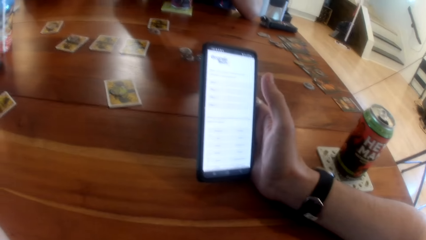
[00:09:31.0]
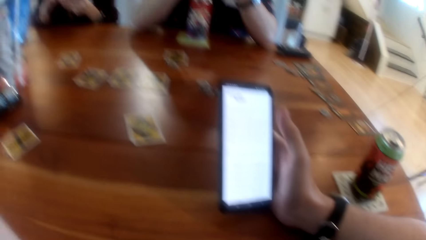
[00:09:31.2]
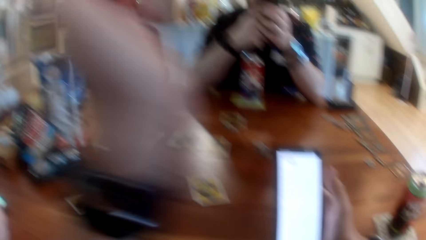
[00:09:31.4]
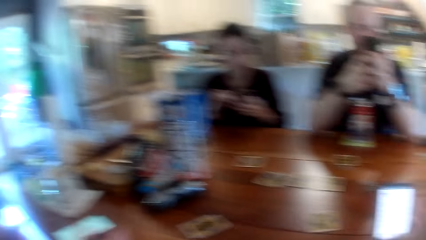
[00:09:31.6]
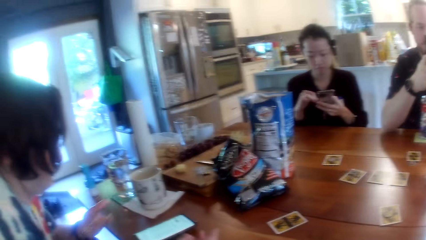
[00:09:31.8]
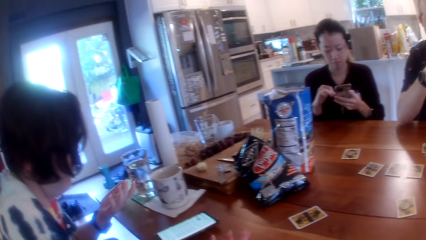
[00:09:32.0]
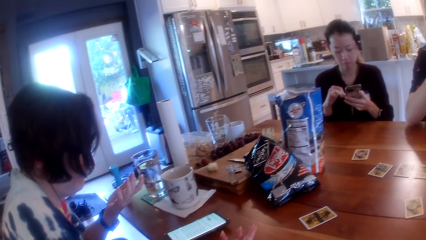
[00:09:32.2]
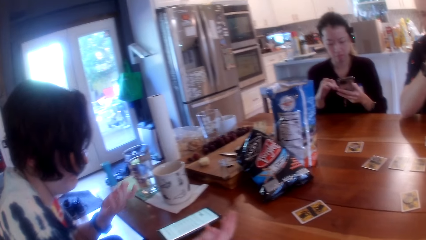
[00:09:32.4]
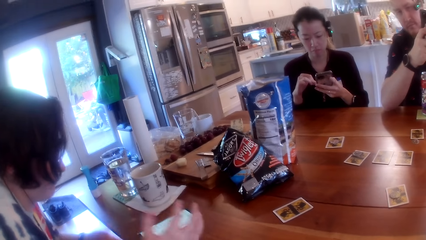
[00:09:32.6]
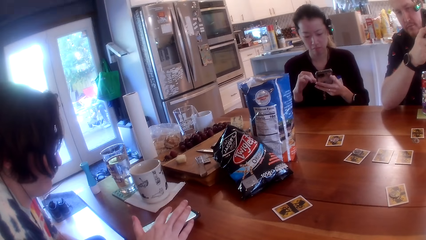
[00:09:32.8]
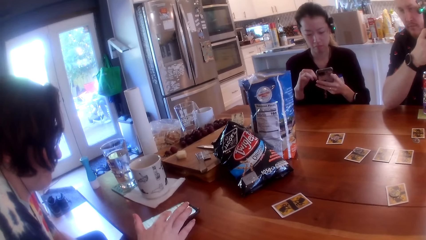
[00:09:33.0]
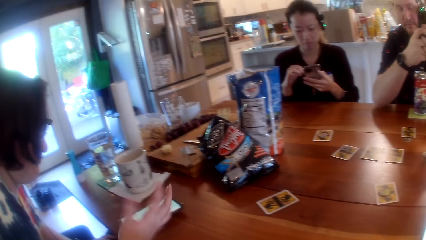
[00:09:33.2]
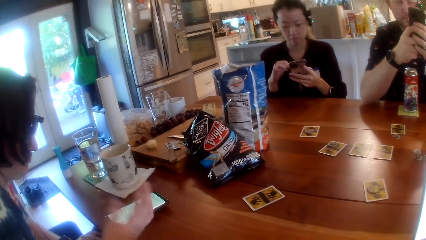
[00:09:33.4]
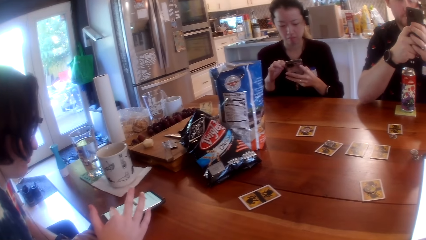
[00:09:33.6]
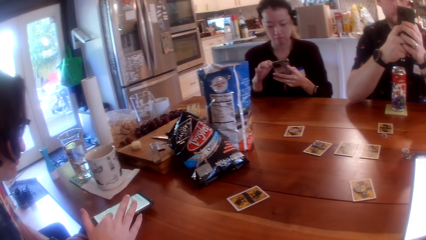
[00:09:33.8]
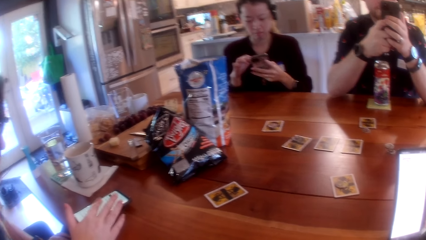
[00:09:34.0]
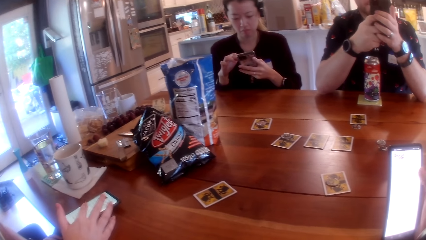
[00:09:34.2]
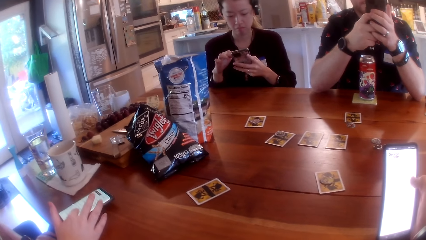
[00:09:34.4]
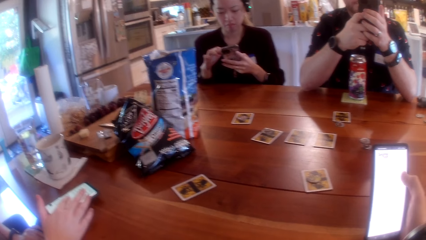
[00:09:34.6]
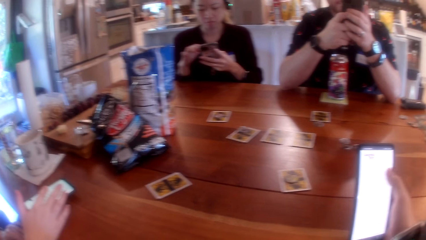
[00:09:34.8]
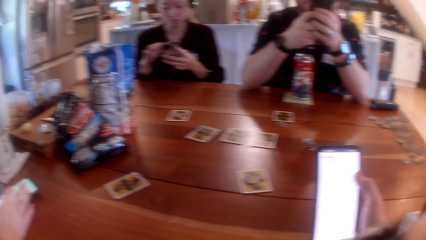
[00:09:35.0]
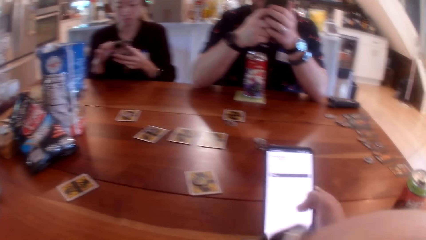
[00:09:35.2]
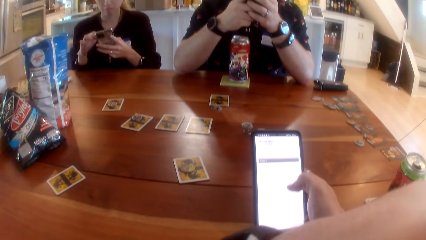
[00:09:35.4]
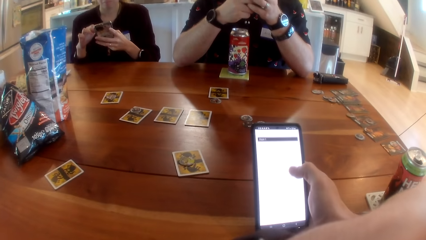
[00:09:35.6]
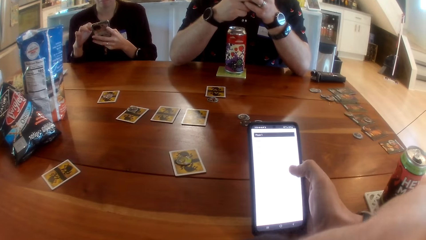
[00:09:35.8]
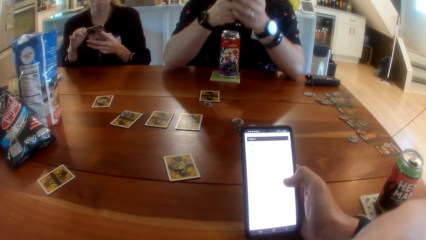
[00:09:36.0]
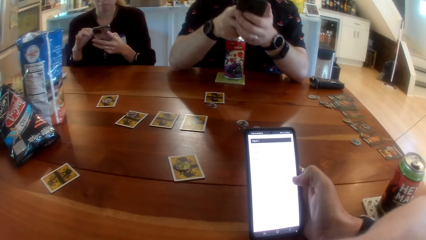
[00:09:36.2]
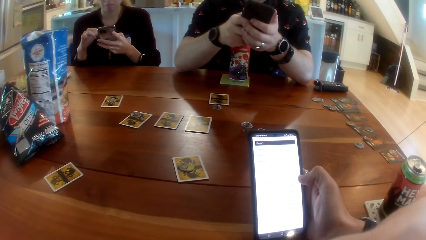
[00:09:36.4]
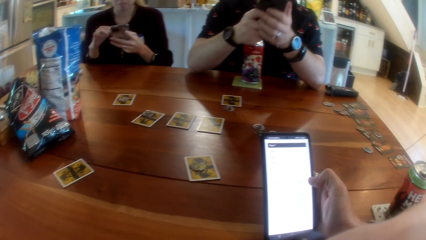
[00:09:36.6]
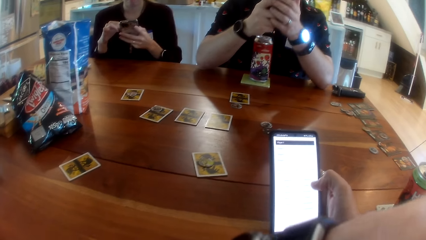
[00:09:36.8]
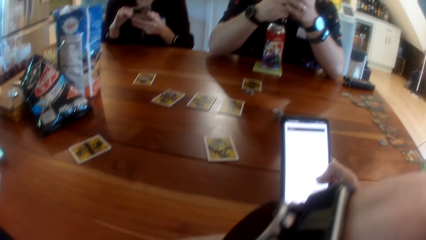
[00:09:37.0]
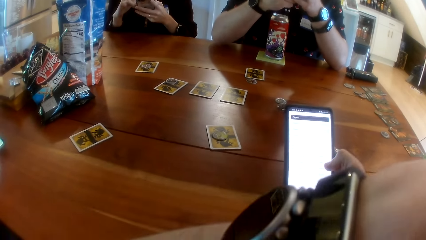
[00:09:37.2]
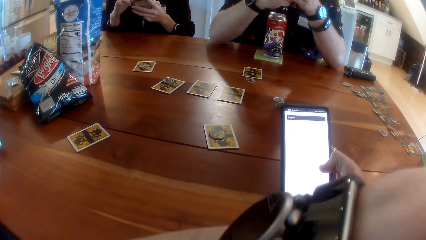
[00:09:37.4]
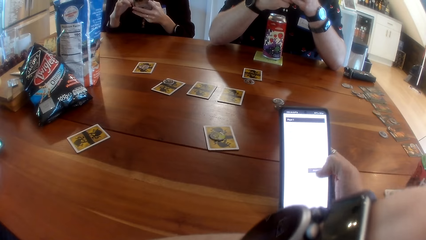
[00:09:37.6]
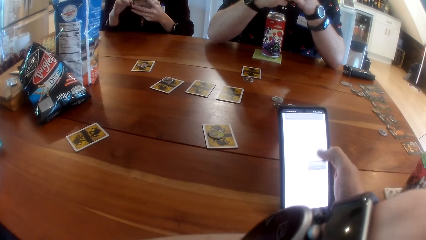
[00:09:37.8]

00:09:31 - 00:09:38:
The woman operates a phone on the table with her right hand.

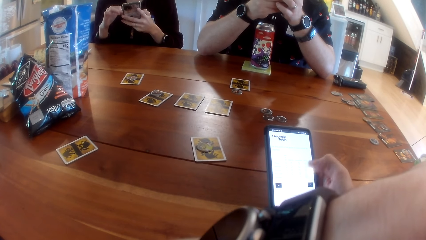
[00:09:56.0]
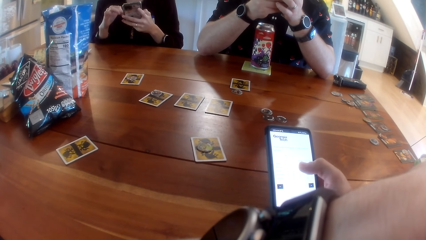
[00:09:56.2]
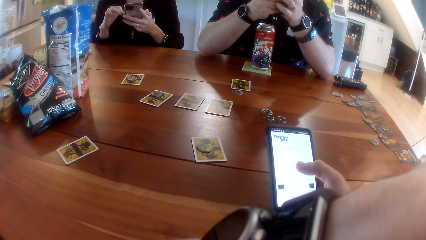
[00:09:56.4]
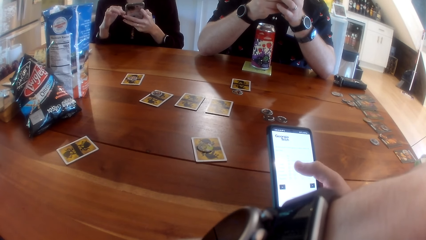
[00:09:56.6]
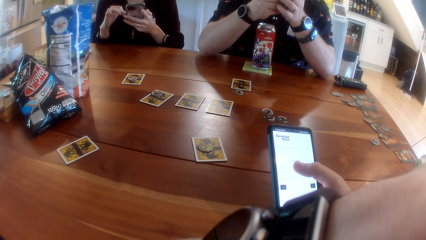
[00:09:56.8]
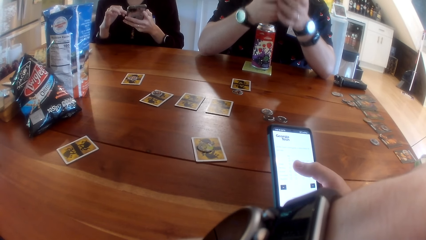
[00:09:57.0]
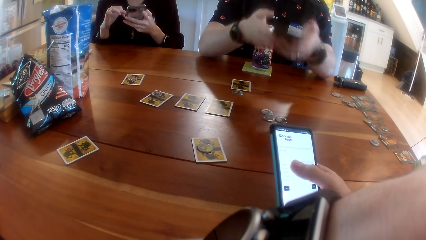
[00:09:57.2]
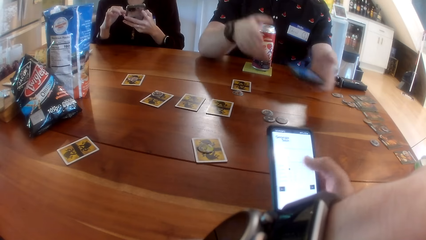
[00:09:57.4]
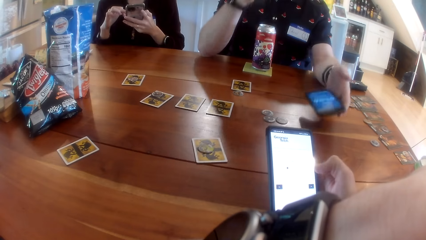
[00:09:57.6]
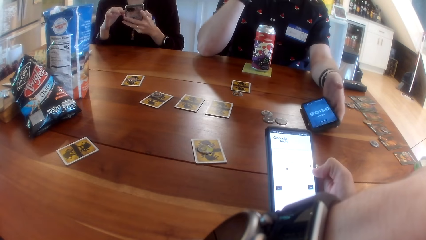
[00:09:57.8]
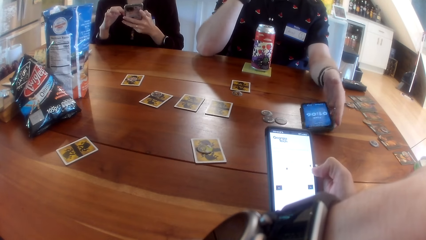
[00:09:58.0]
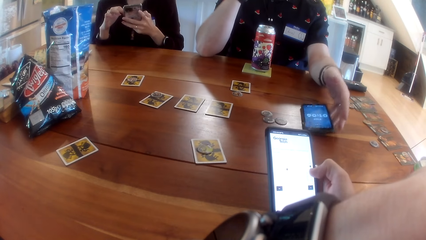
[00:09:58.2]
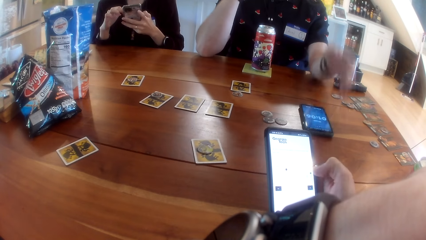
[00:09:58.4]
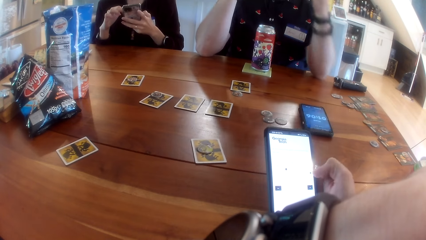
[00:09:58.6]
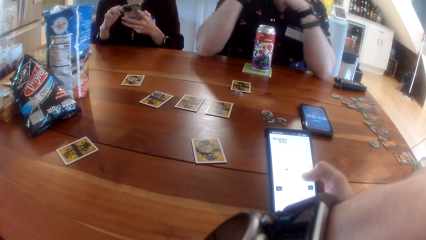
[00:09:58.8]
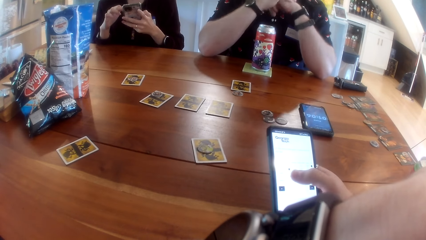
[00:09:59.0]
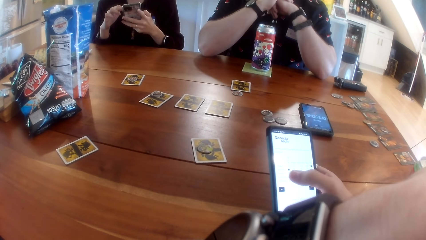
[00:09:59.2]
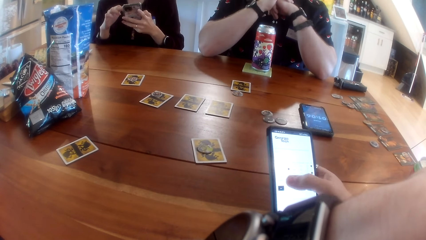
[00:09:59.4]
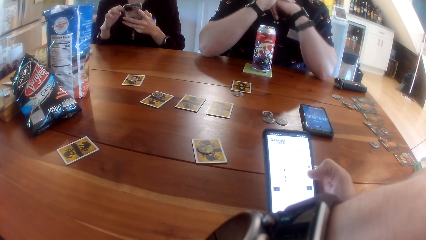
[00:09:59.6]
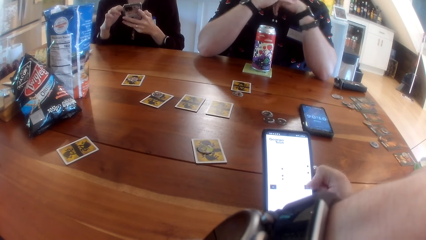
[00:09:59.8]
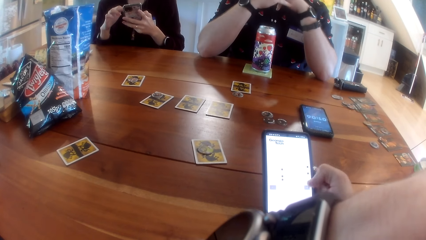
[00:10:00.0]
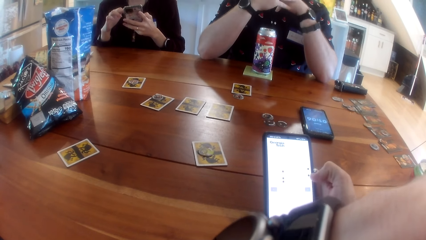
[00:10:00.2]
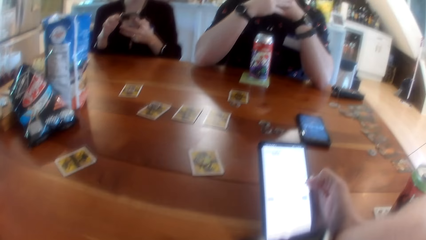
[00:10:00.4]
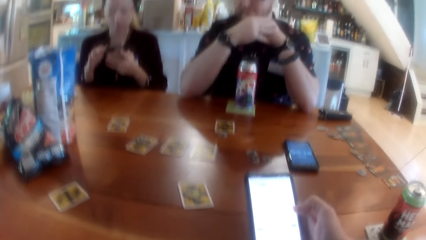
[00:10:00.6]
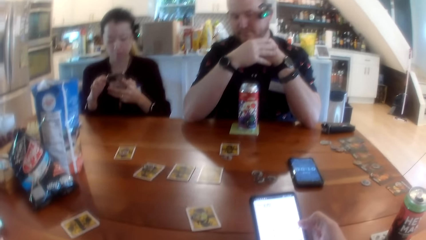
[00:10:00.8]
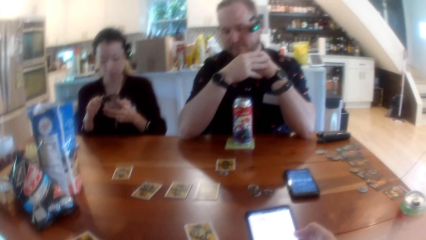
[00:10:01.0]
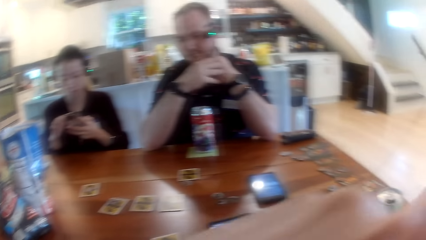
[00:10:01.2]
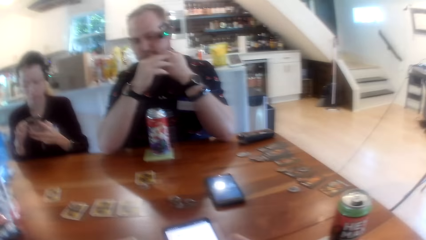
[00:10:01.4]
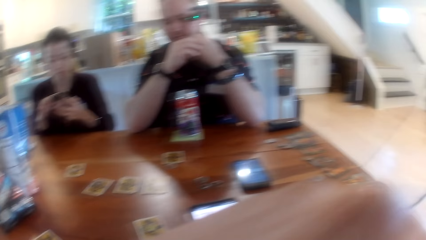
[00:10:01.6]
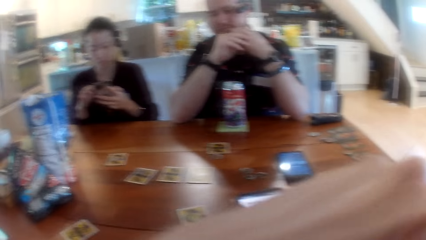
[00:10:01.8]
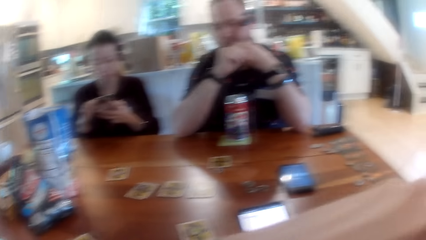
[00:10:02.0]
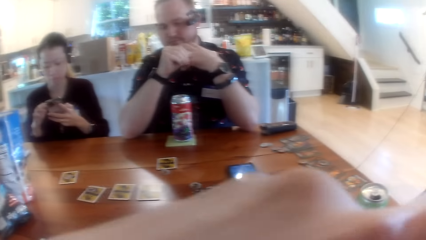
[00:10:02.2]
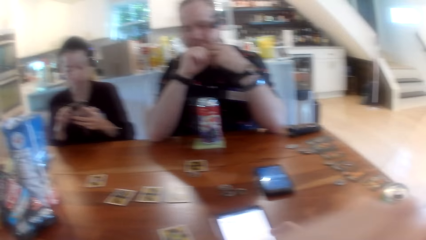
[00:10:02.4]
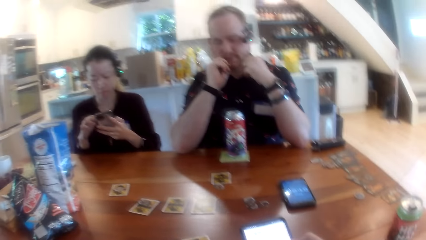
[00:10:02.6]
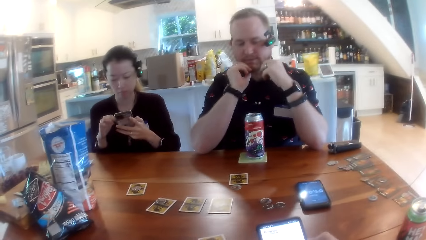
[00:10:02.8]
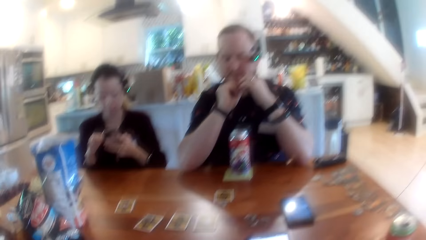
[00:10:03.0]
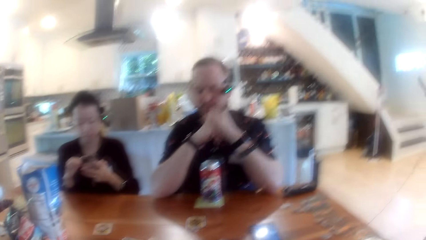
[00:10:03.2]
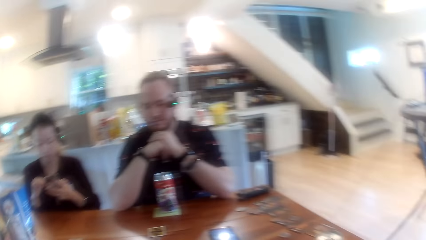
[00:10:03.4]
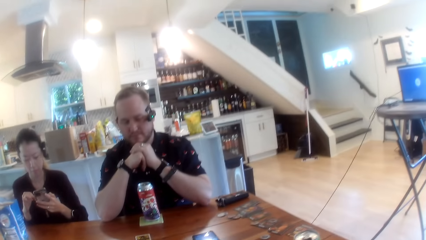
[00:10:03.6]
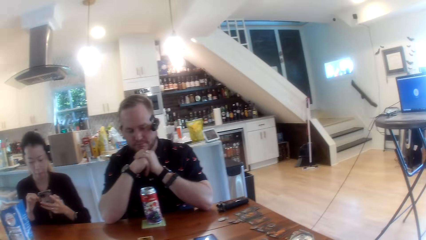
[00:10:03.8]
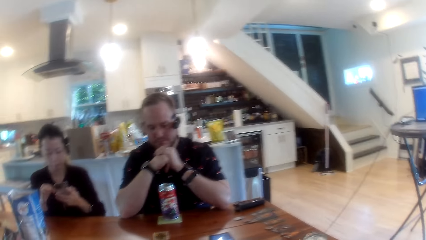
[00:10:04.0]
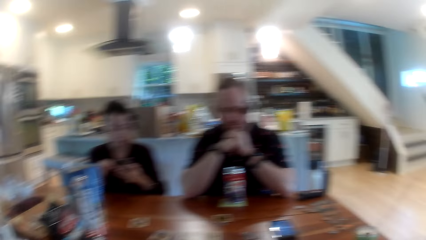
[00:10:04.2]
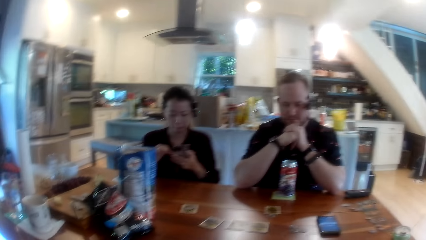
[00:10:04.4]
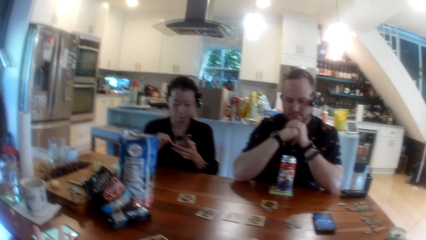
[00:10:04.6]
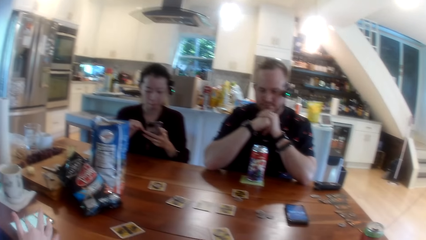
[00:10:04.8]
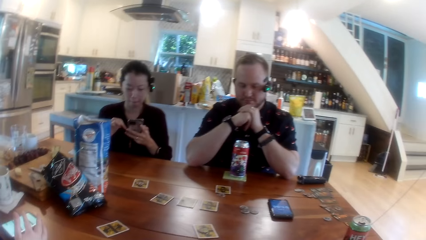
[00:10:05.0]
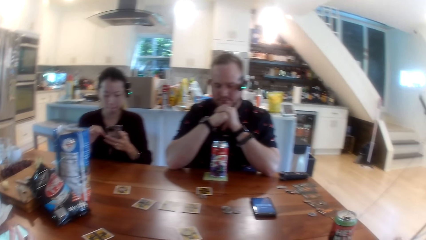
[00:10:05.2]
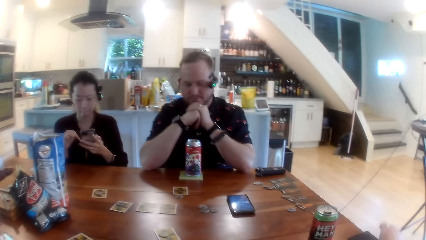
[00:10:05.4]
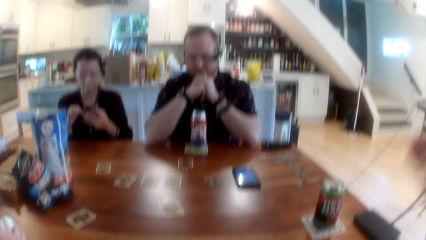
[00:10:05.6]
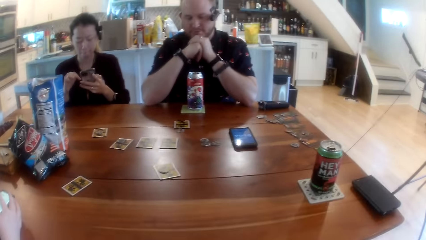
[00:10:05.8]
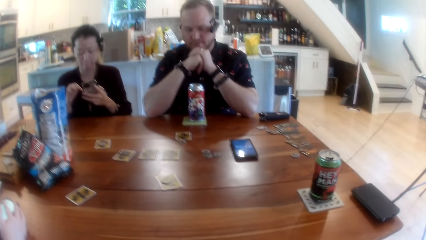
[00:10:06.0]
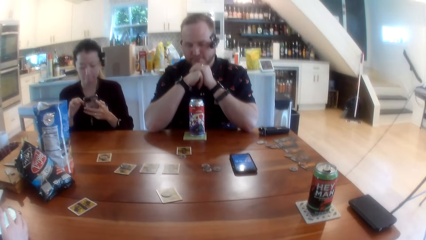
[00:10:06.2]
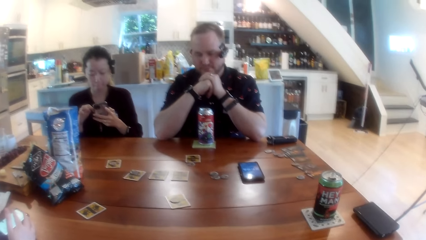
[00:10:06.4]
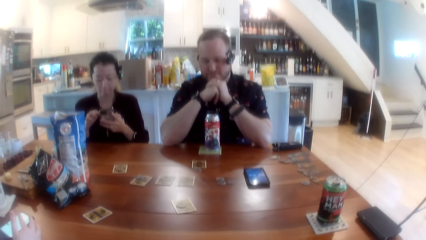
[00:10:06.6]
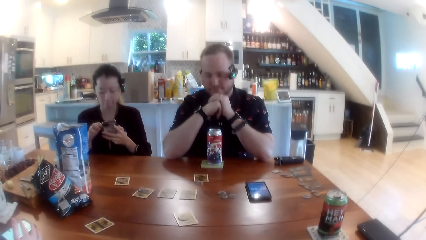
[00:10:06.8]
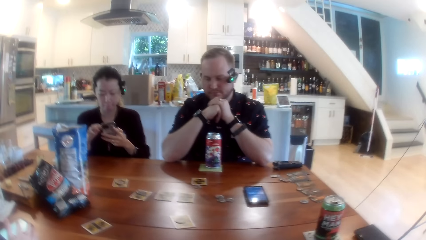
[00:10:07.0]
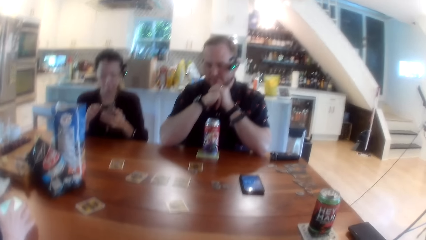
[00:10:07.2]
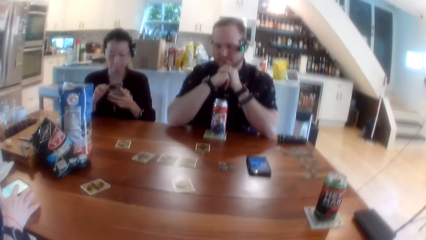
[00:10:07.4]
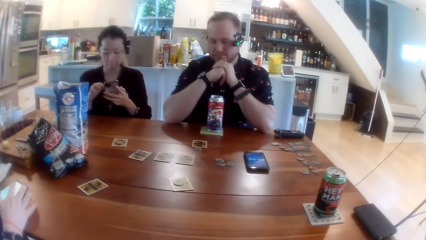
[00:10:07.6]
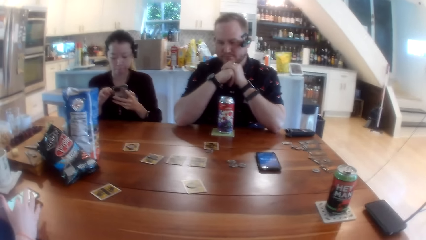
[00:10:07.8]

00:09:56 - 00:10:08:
The man drops the phone on the table with his left hand.
